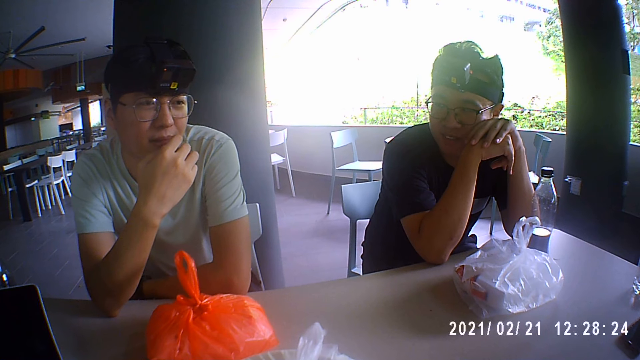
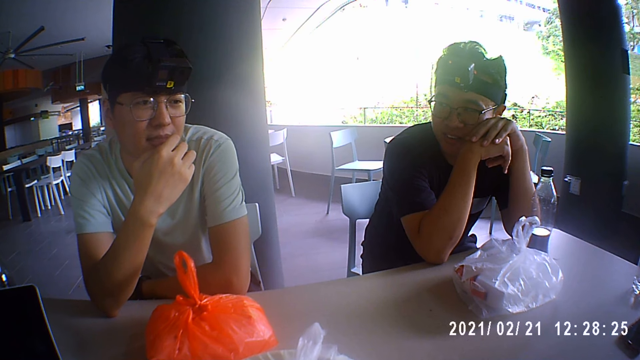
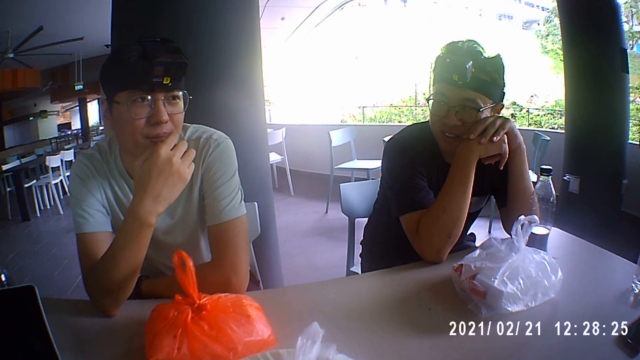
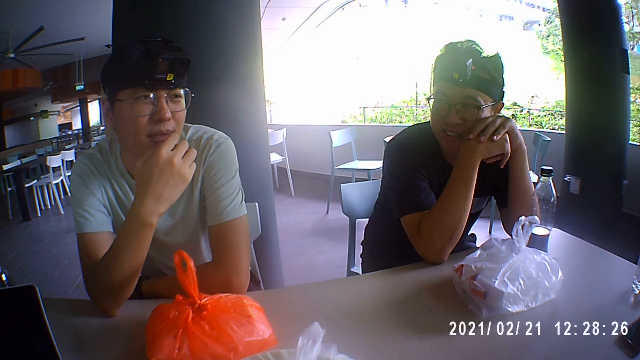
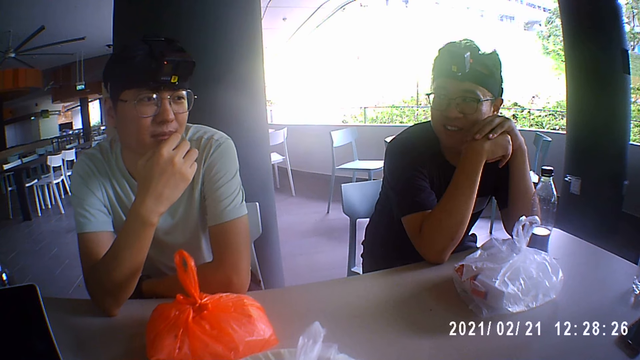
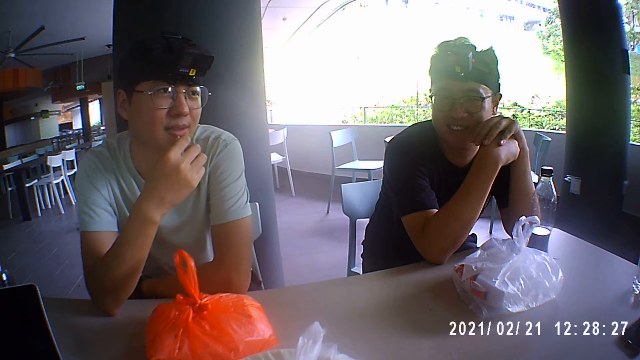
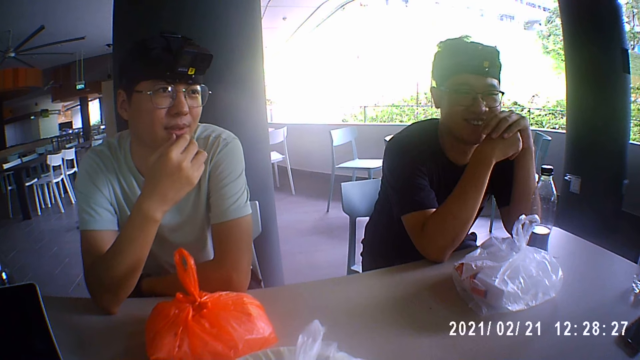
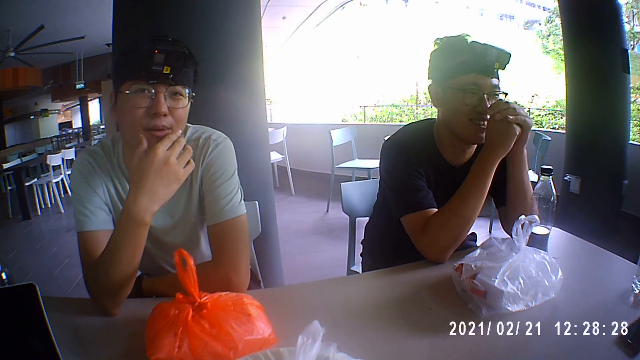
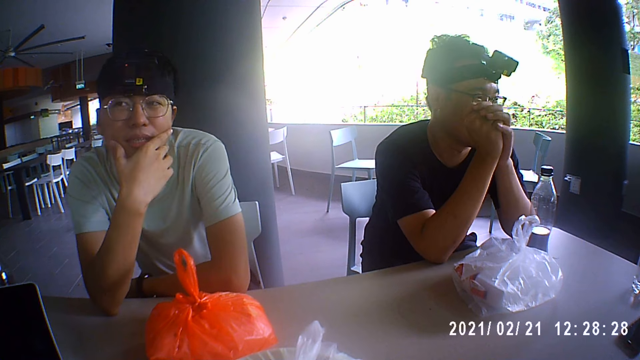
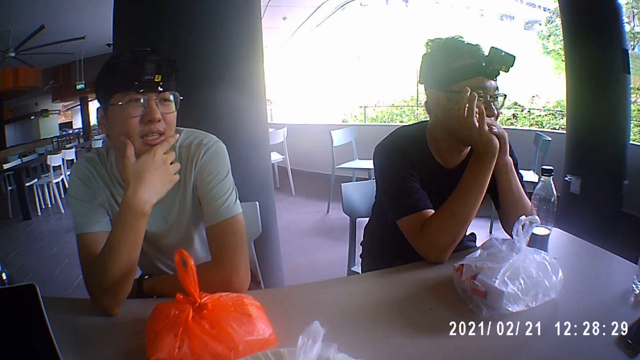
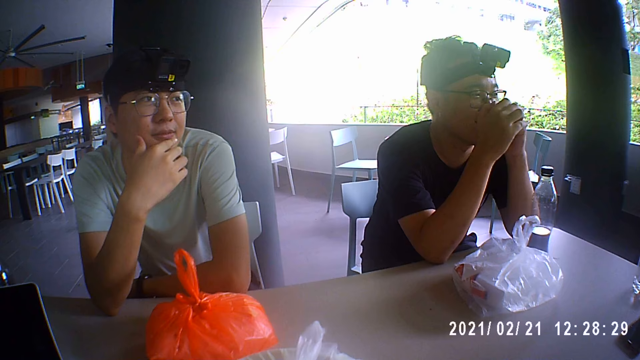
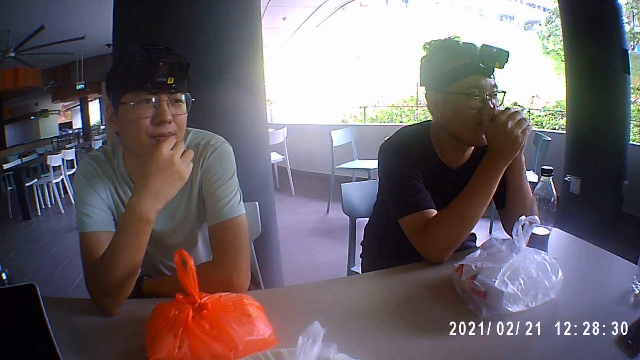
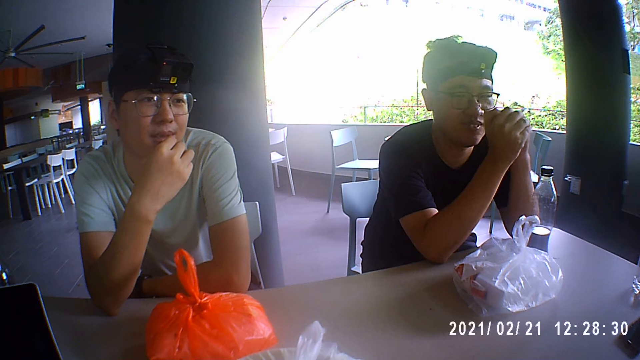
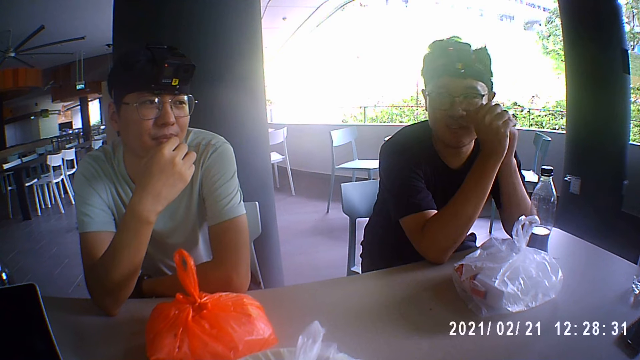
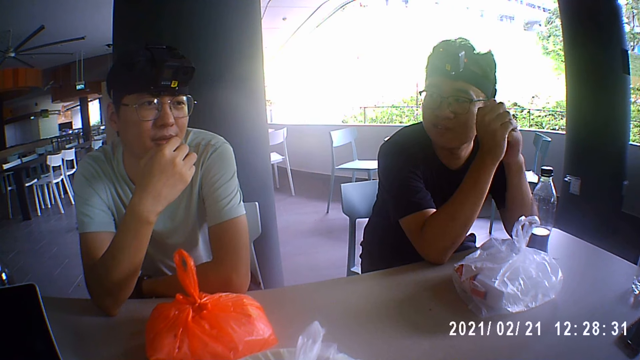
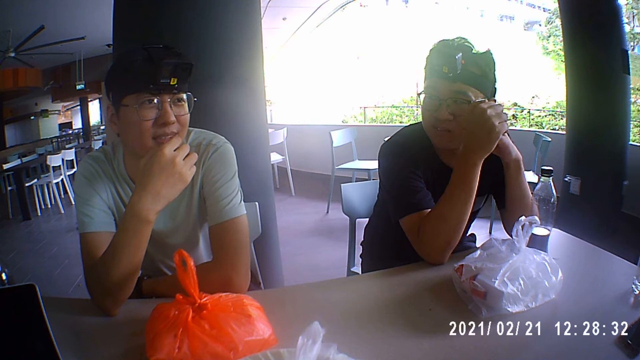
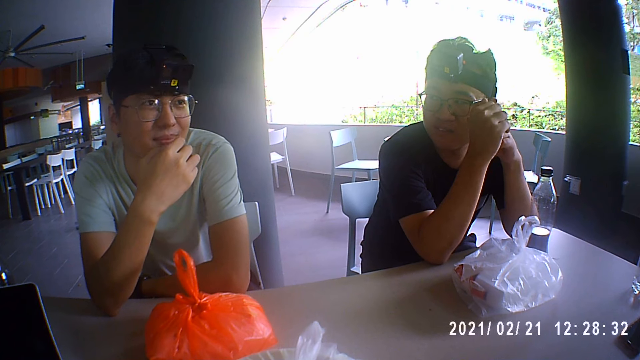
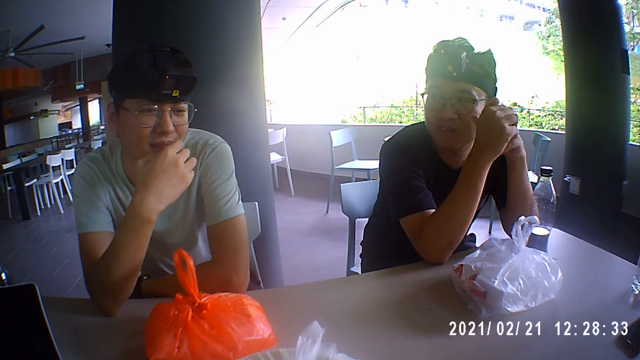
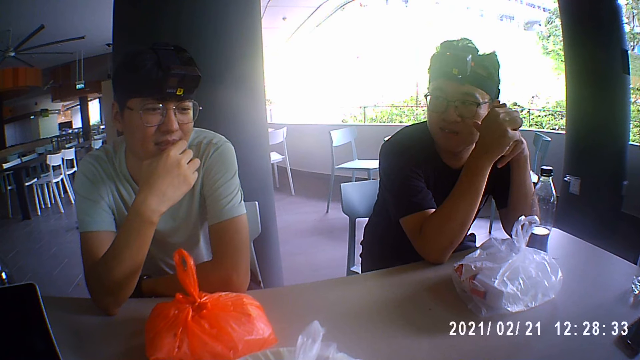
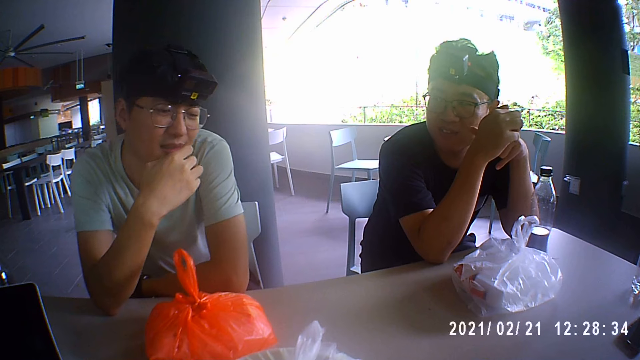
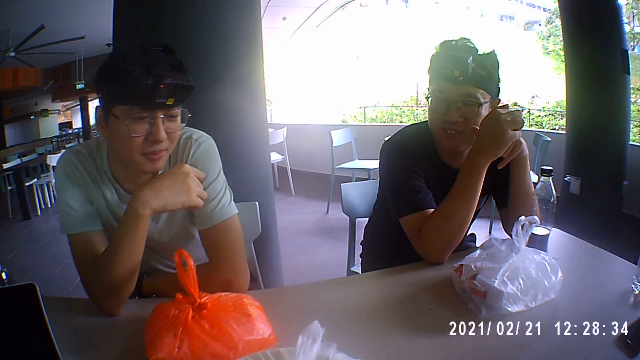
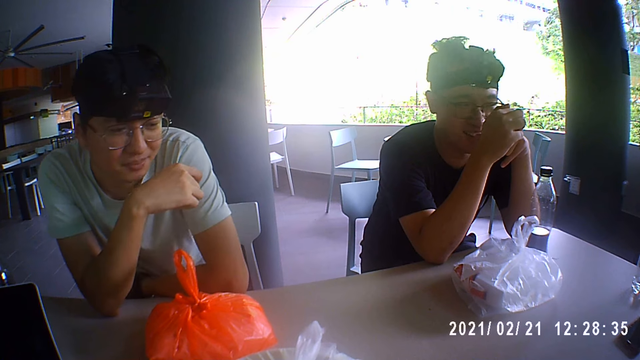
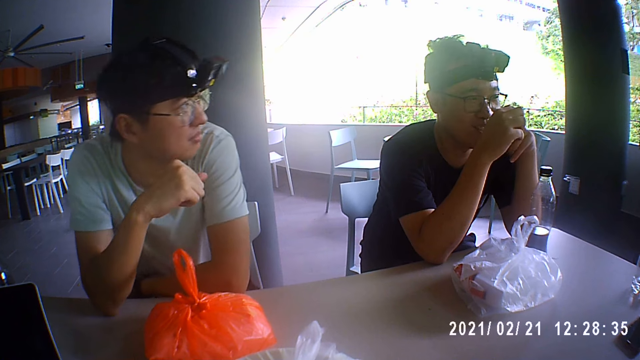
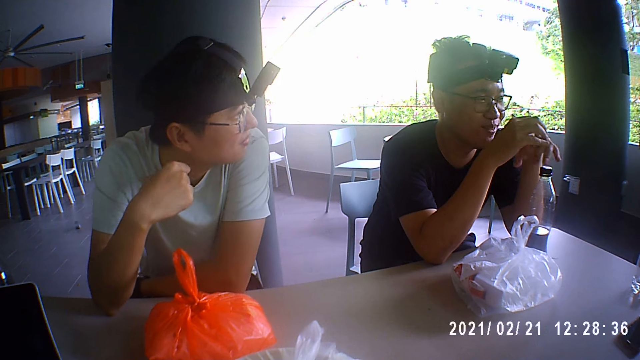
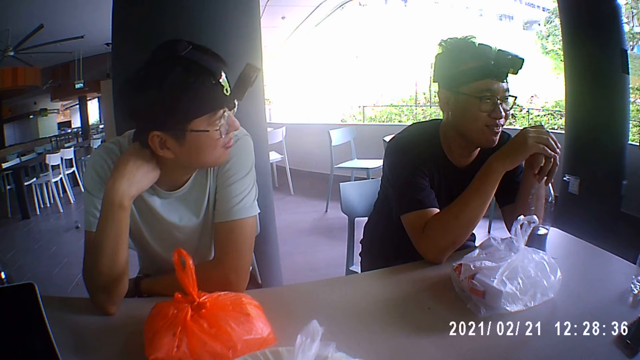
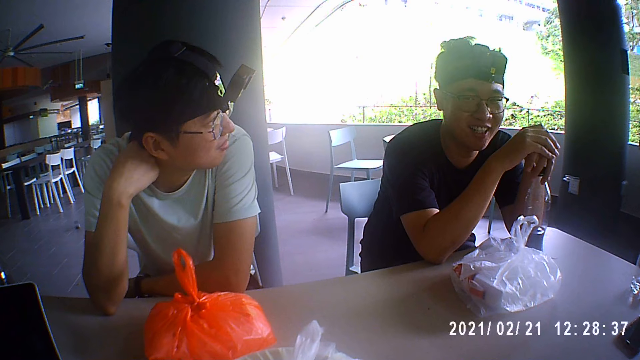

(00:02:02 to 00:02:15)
A person moves his body. The person looks at another person, a third person, and the camera wearer. The third person talks to a person. The third person talks to the first person, the second person and the camera wearer. The first person talks to the second person, the third person and the camera wearer. The second person looks at the first person.

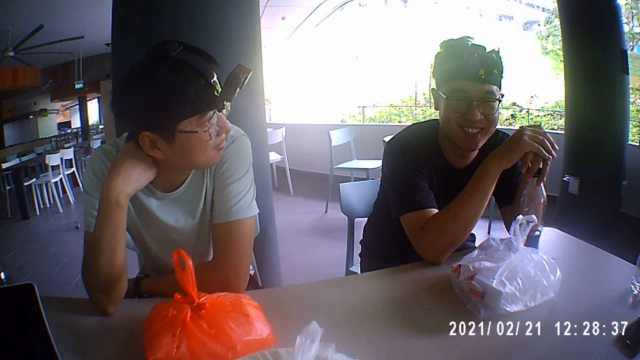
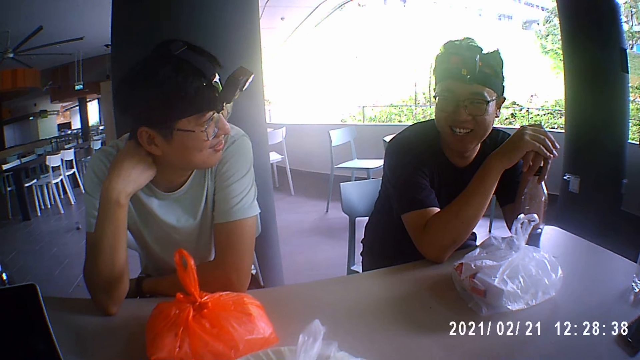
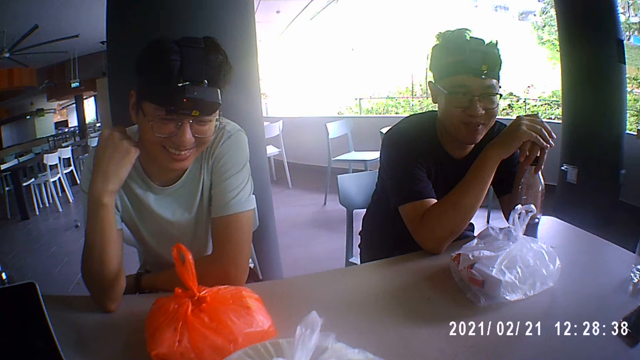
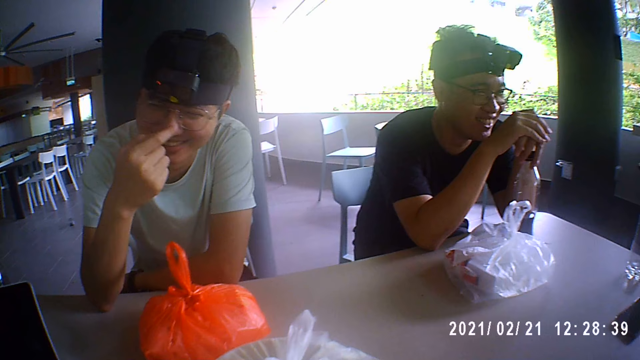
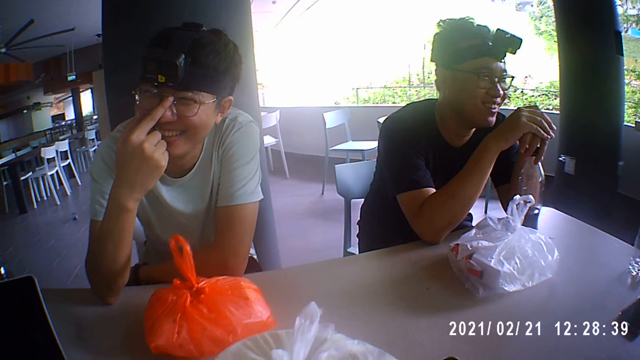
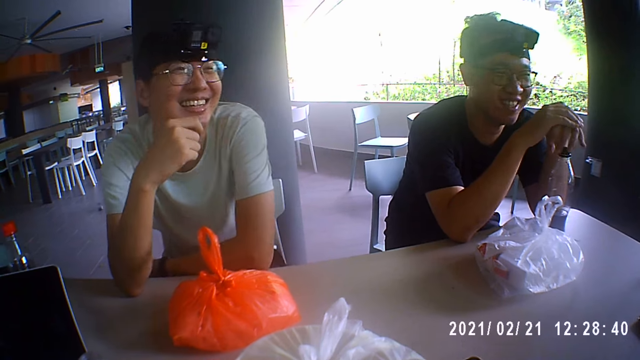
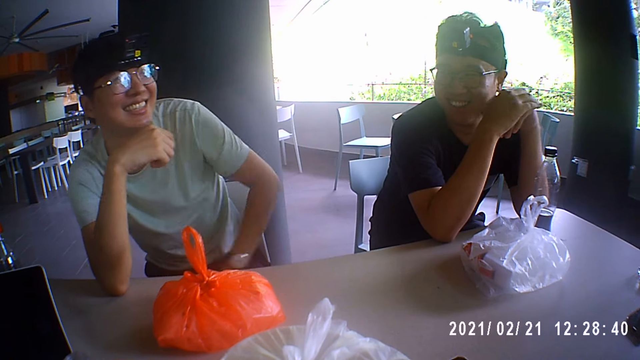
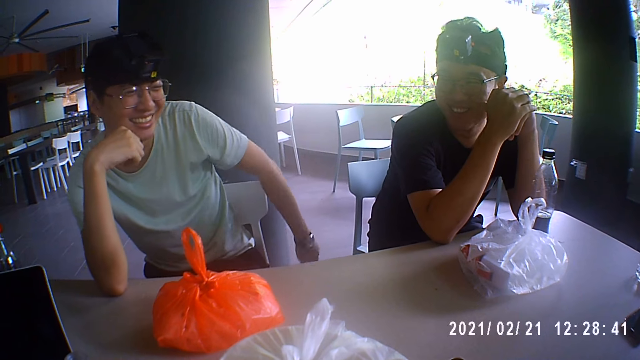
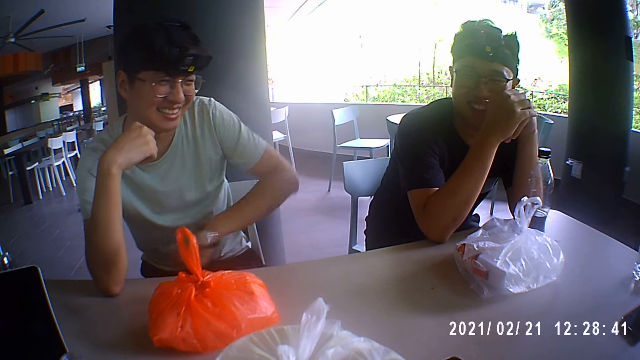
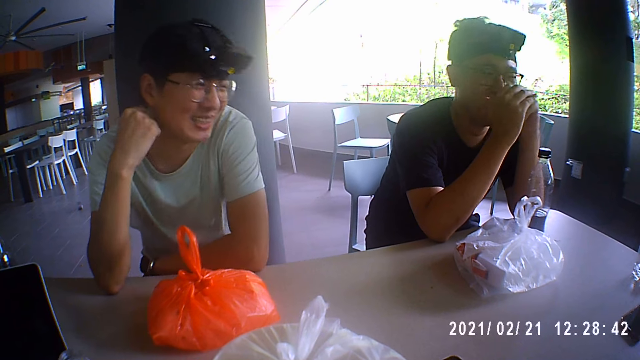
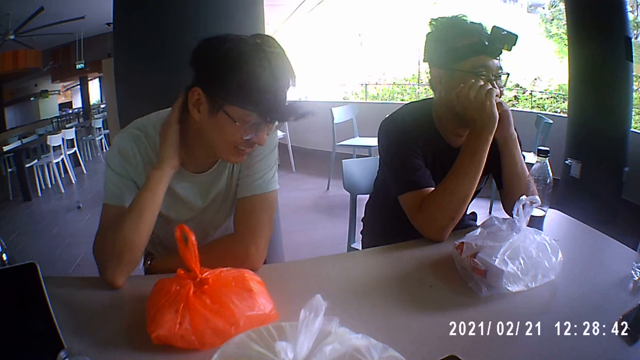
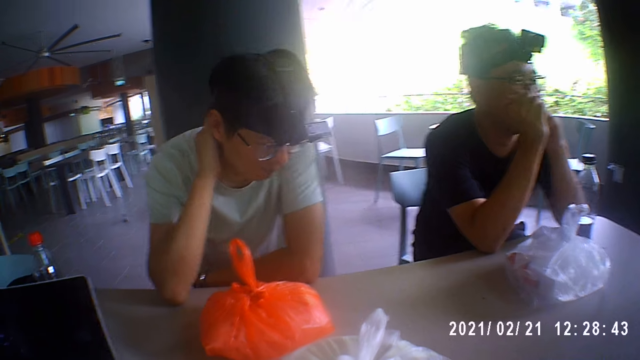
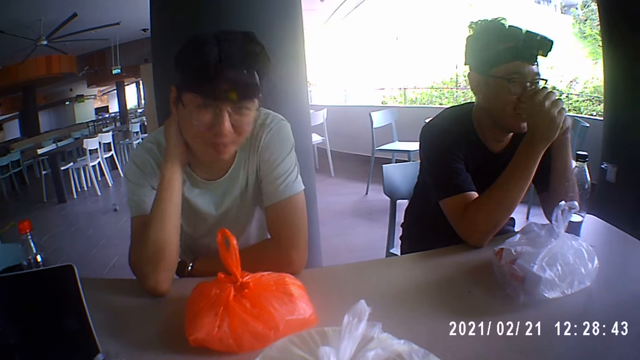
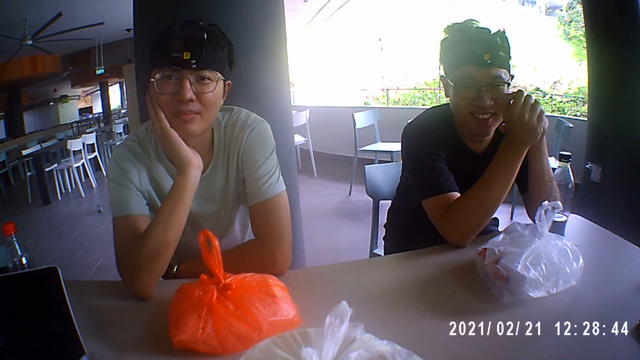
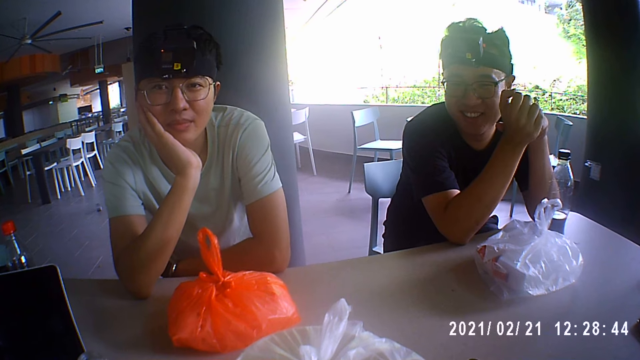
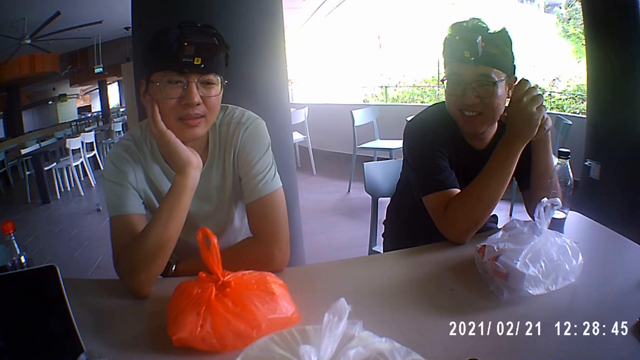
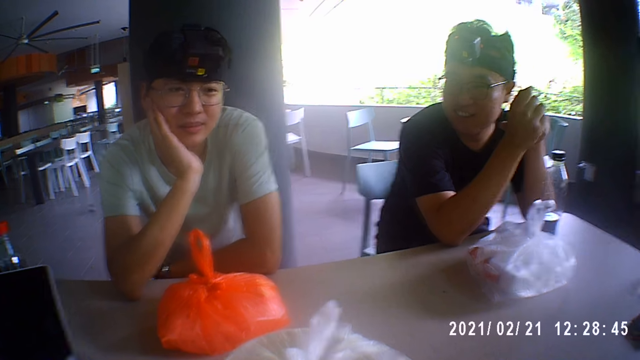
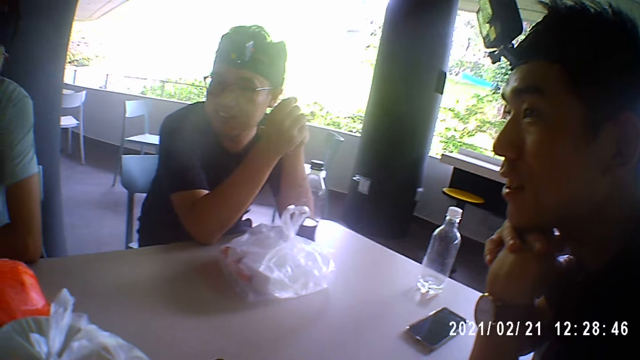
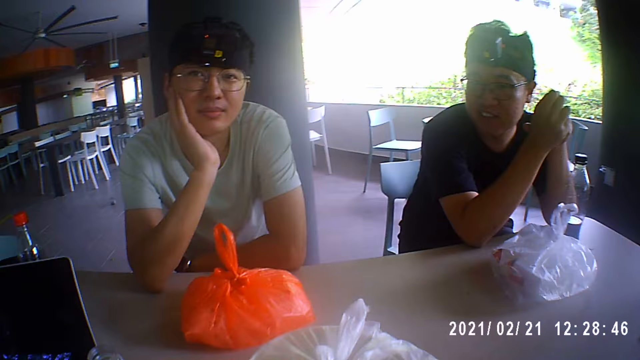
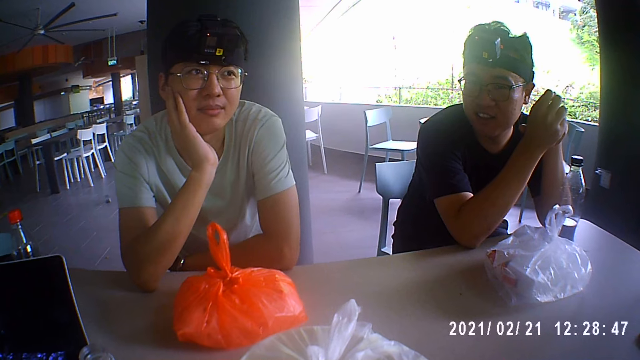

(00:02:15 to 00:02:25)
A person adjusts the goggles, moves his hand, and puts the hand on the table. The person touches his neck. The person puts his hand on his cheek. The camera wearer looks at another person. They talk to the first person, a third person, and the other person.
